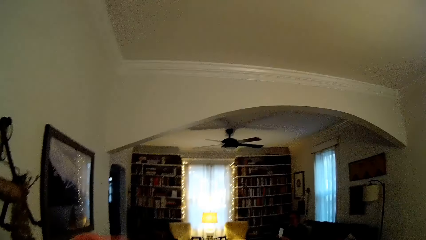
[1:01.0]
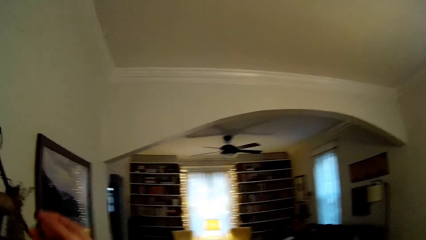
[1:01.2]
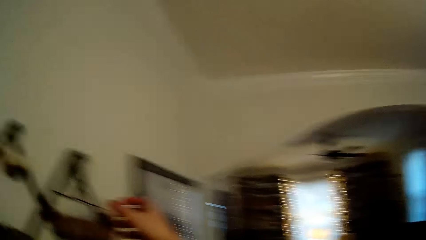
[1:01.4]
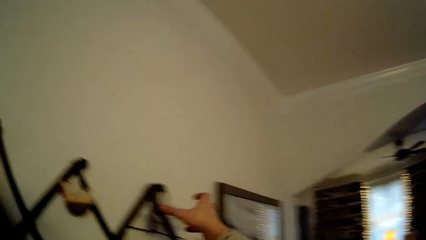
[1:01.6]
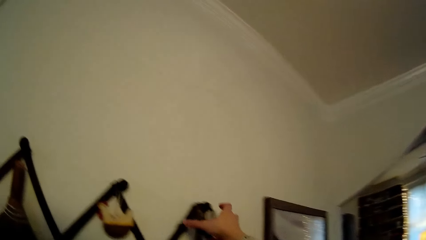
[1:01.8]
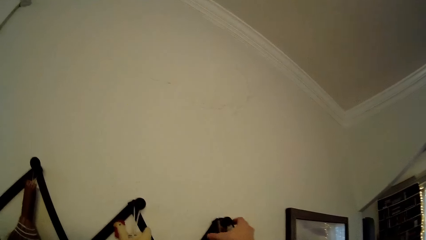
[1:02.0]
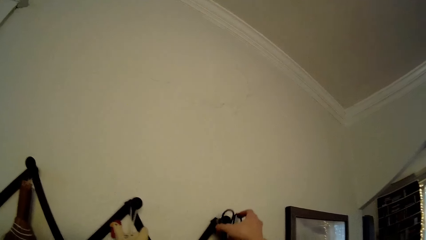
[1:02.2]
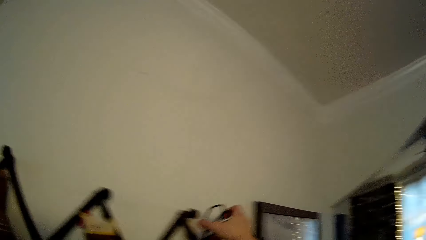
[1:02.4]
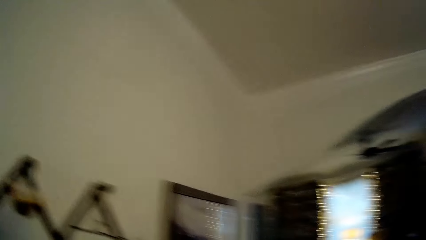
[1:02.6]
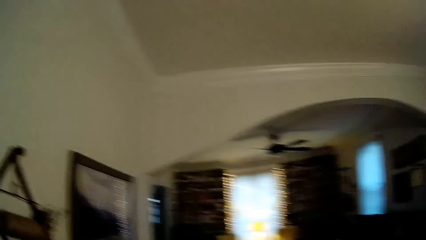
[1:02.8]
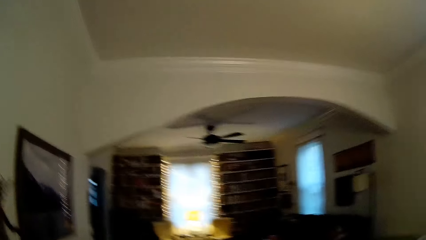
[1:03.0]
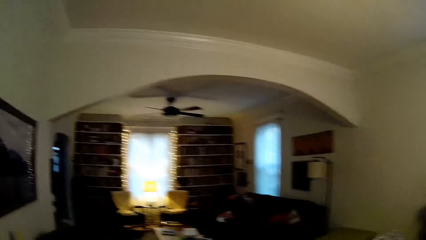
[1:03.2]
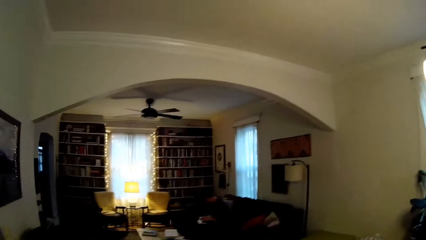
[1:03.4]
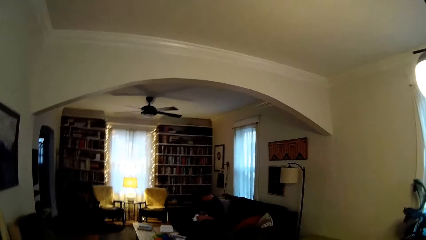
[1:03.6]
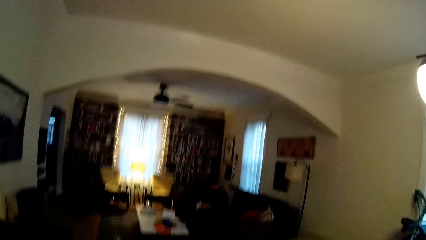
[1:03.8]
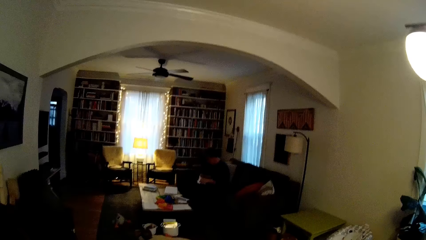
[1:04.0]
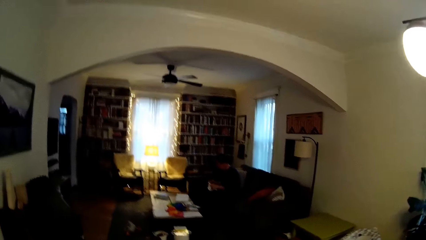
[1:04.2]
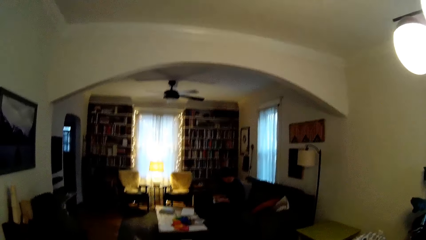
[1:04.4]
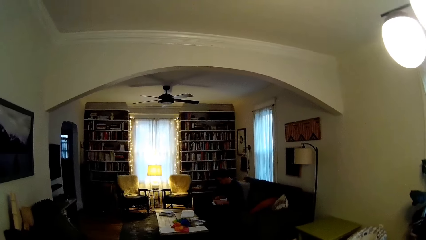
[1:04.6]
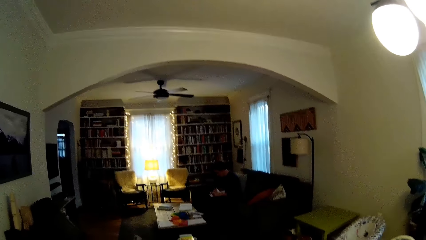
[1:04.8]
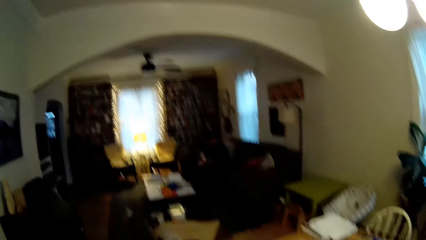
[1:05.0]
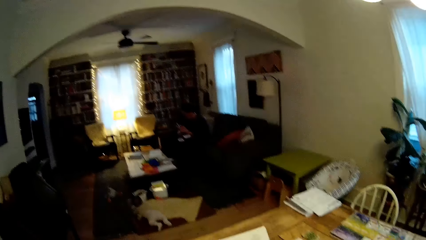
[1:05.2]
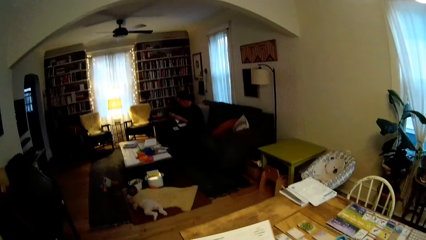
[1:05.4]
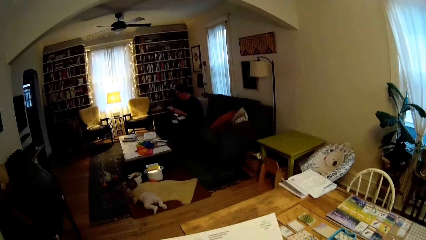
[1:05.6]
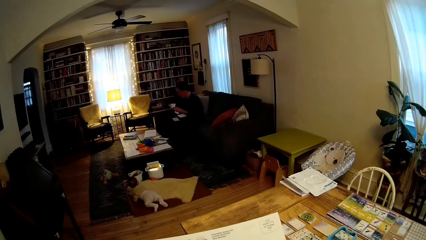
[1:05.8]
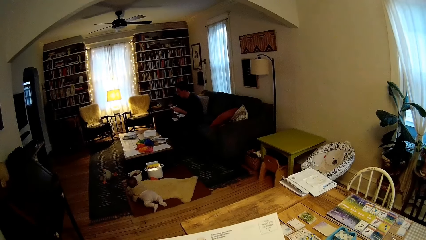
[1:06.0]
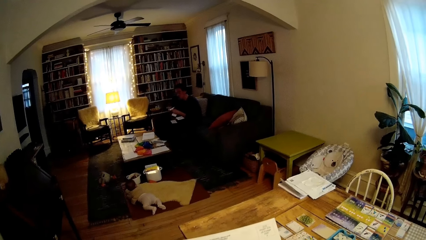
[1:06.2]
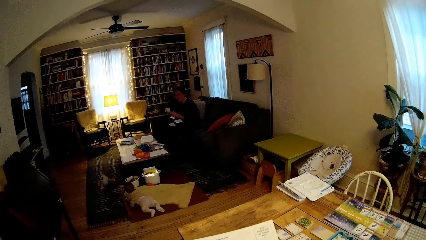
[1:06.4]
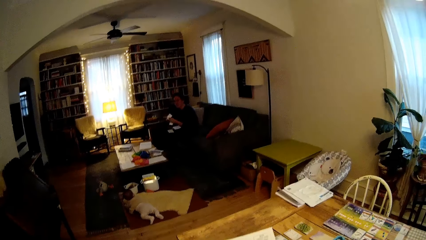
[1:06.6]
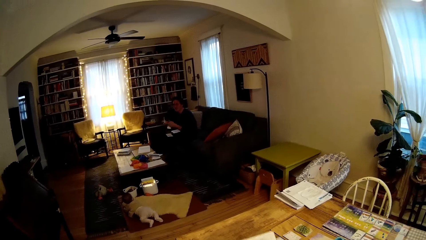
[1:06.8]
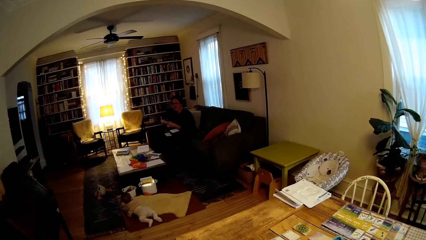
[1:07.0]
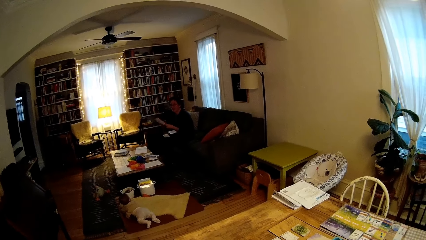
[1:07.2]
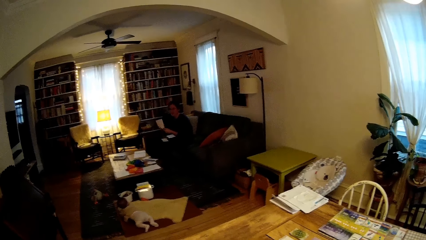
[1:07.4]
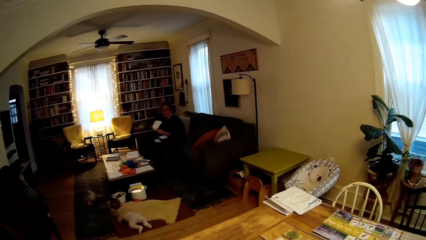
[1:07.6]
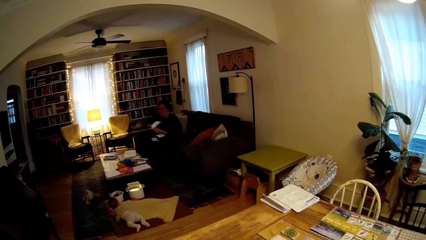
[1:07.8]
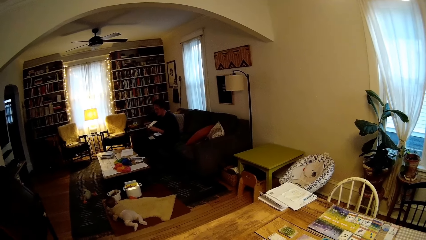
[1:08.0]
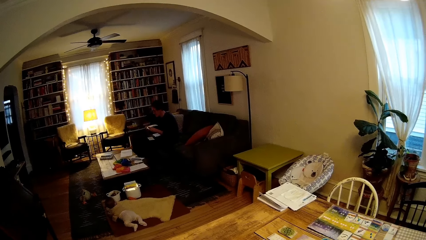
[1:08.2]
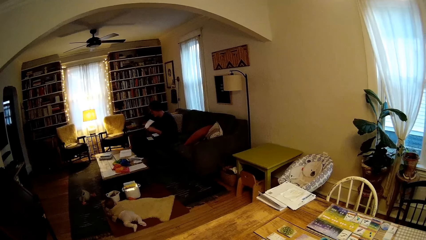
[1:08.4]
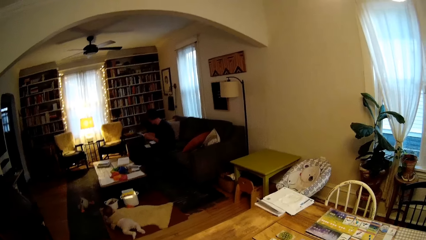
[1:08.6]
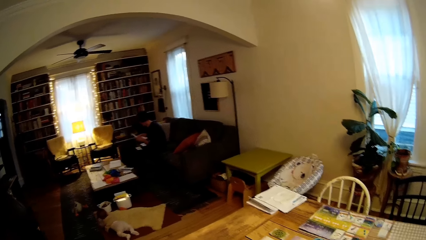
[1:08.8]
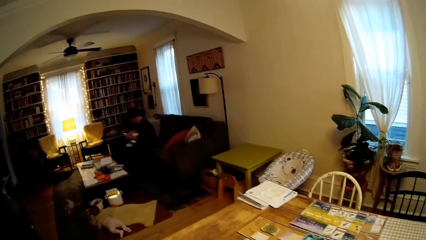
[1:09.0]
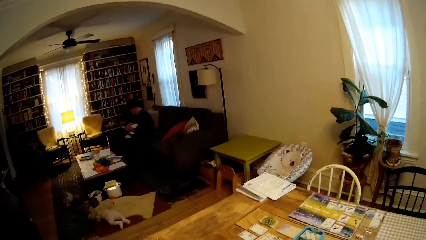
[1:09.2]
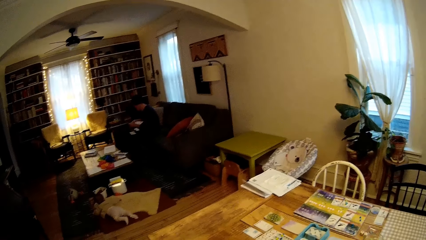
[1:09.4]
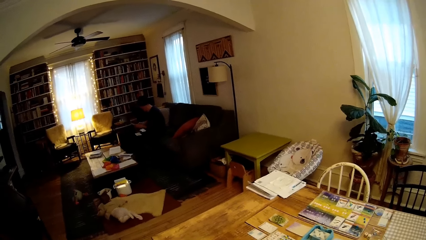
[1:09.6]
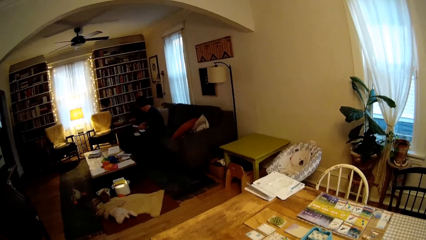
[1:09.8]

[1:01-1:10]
The camera wearer picks up scissors from a wall hanger with her right hand. The man folds a piece of paper with both hands.

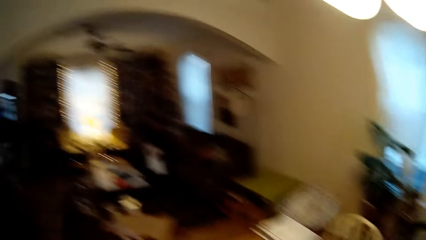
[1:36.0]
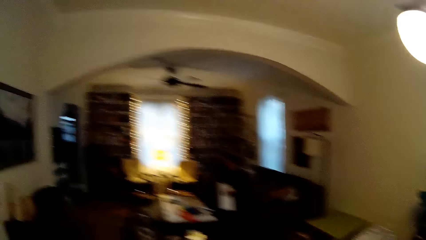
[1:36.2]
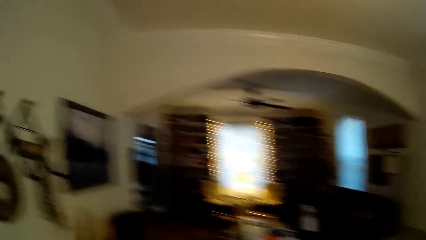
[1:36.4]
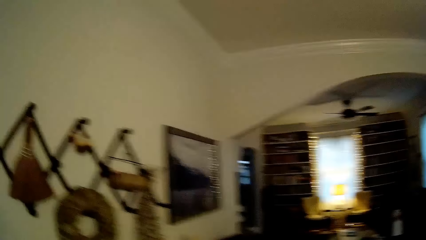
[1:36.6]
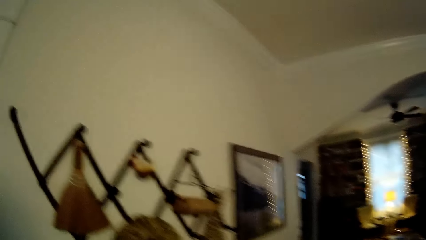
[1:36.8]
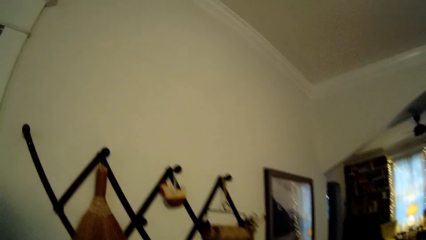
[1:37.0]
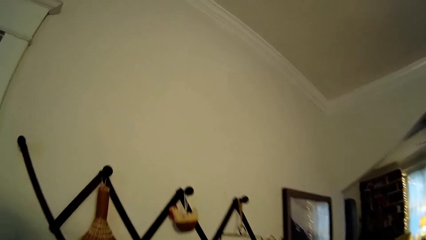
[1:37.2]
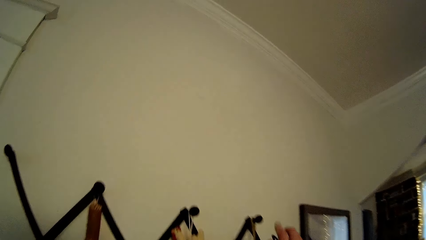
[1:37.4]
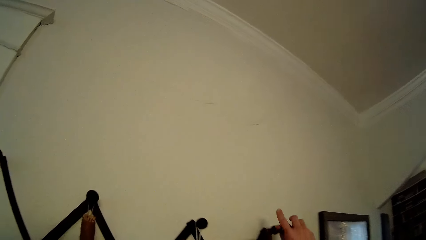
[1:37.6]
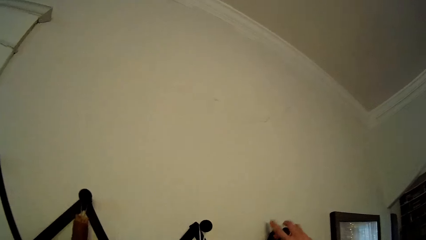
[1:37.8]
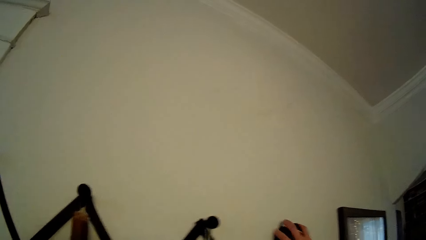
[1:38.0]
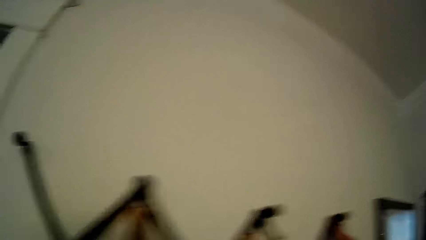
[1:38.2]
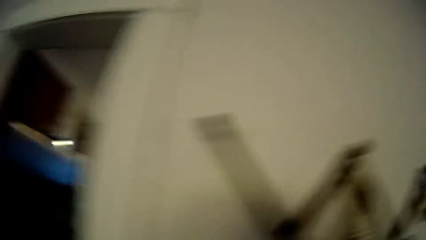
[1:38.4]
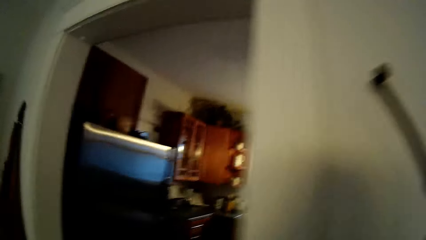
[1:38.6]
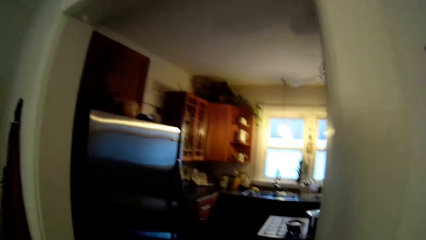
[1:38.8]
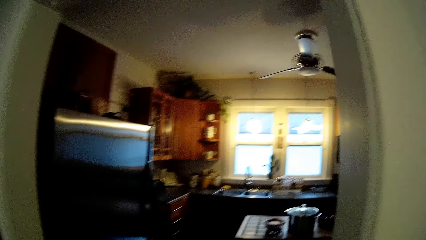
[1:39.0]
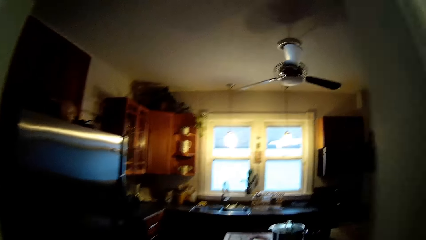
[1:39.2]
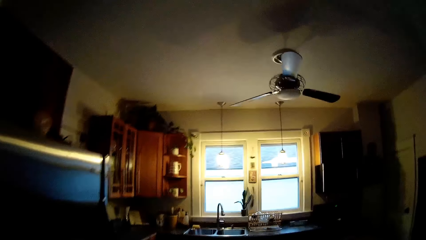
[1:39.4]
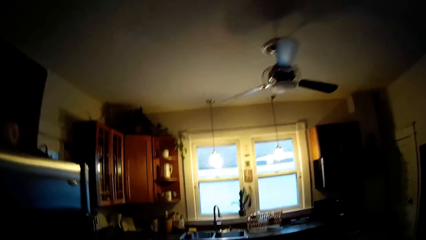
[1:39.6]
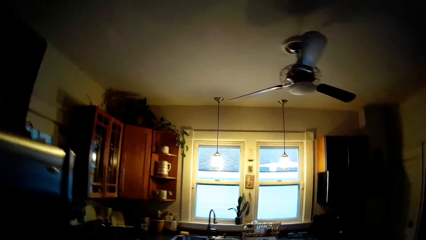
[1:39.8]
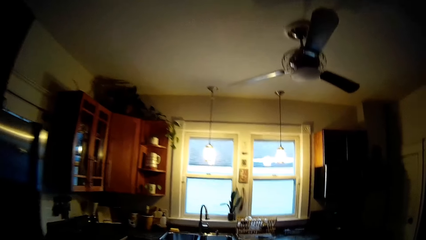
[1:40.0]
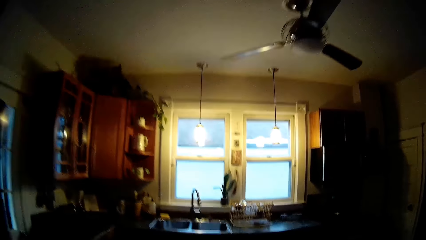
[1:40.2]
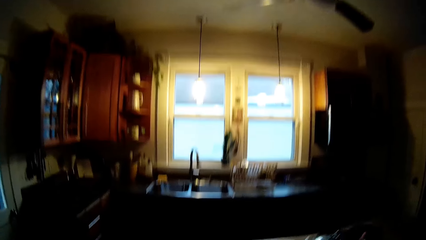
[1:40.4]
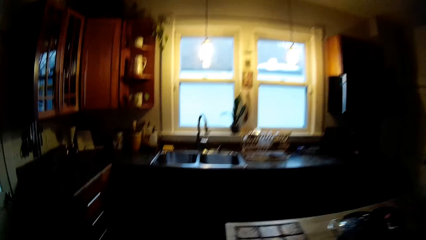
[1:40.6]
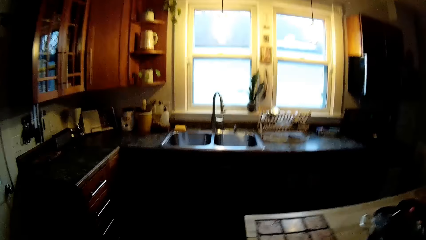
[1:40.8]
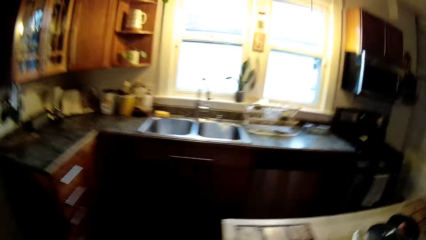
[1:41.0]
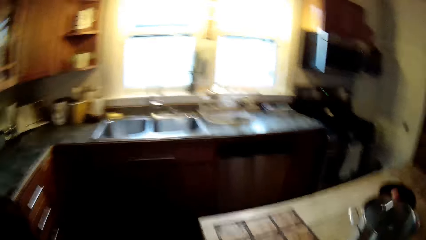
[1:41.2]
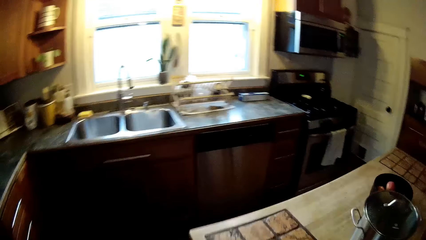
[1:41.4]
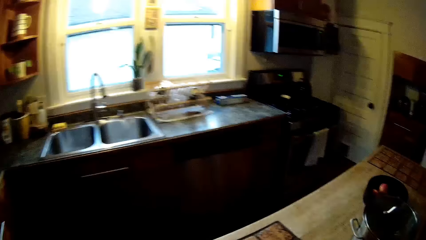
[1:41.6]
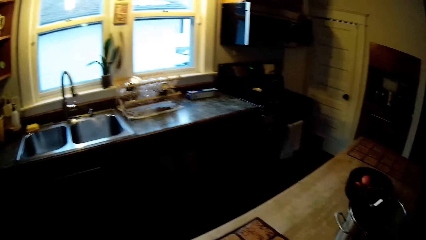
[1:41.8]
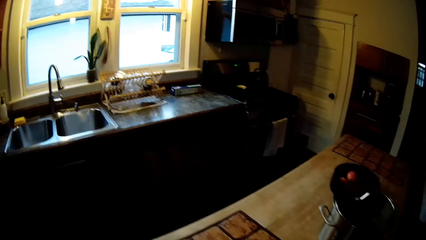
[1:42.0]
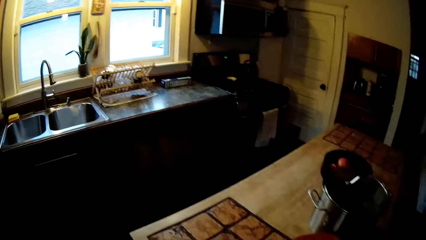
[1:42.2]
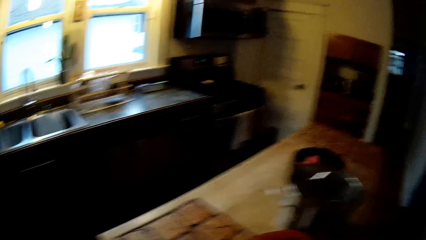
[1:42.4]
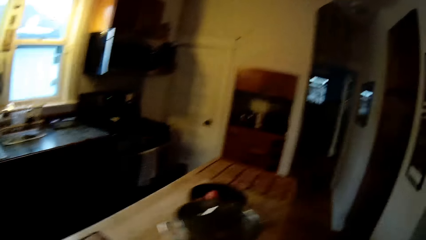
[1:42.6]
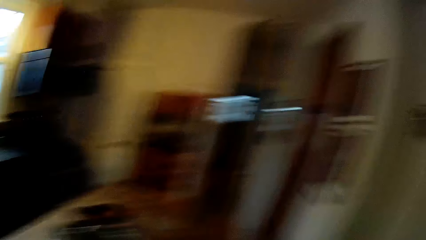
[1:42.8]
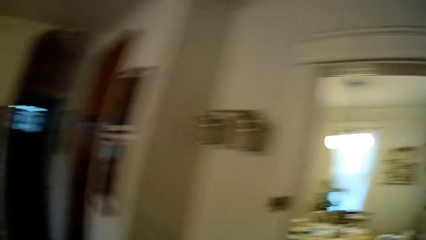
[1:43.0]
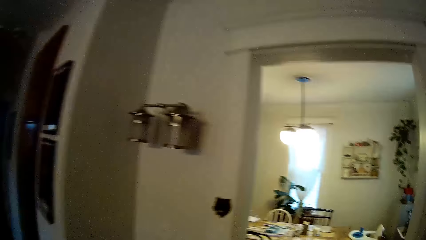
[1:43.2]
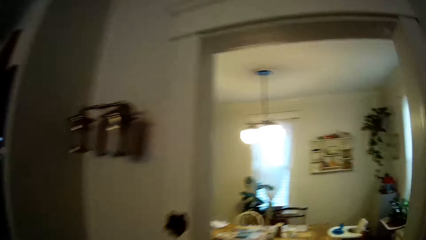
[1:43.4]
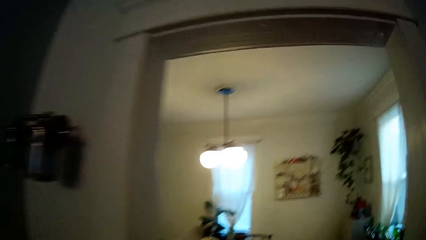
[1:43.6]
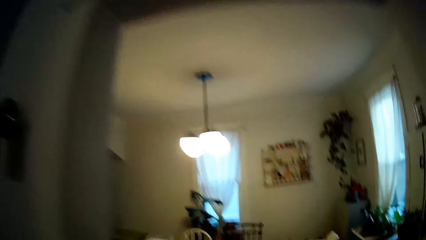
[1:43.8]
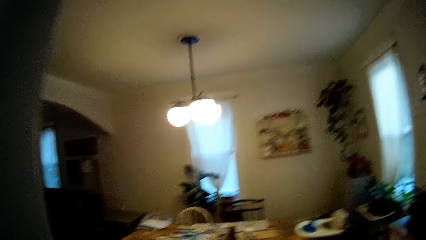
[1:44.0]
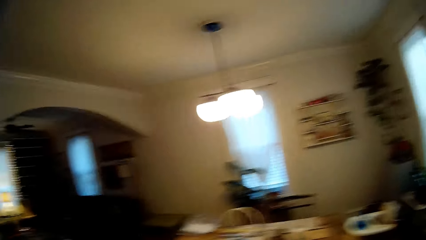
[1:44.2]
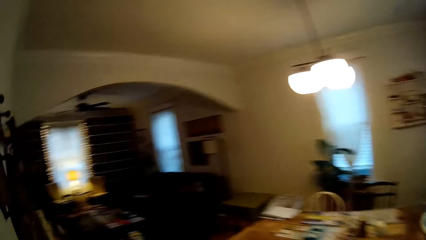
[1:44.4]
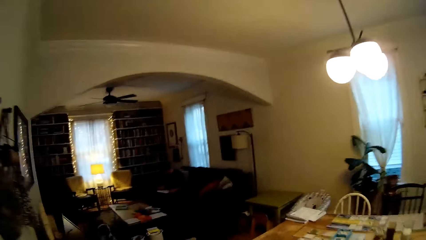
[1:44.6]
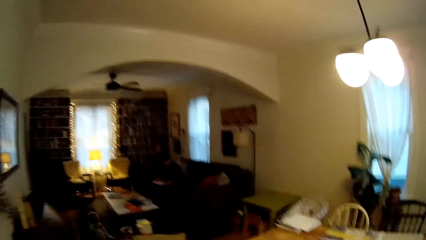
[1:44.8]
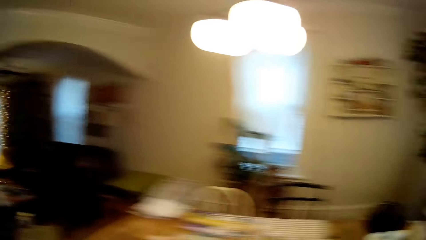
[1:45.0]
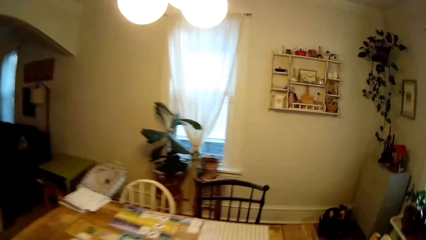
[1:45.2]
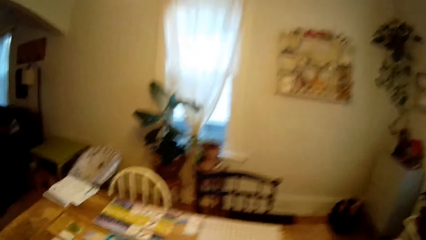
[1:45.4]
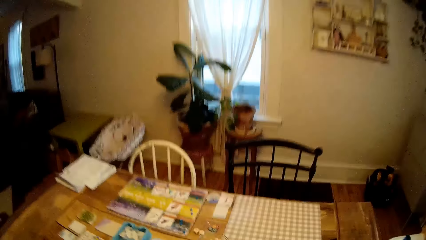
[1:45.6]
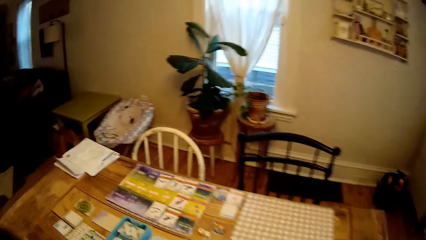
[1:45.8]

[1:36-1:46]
The camera wearer hangs the scissors back on the wall hanger with her right hand. She walks into the kitchen. She walks out of the kitchen. She walks into the living room.
